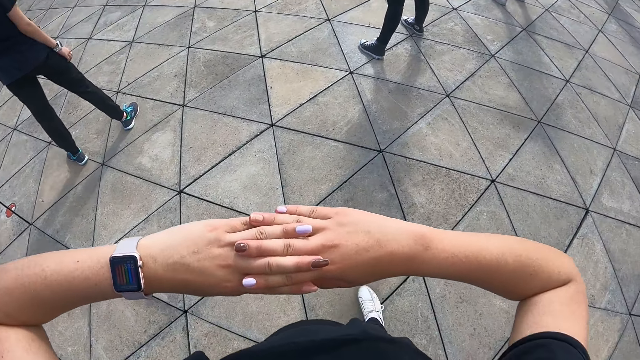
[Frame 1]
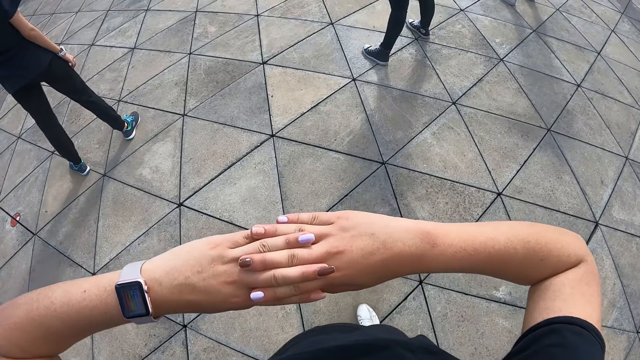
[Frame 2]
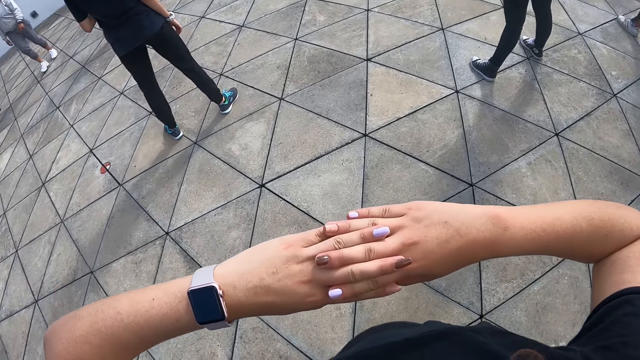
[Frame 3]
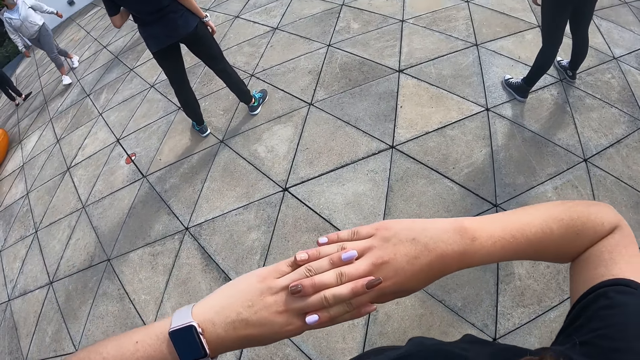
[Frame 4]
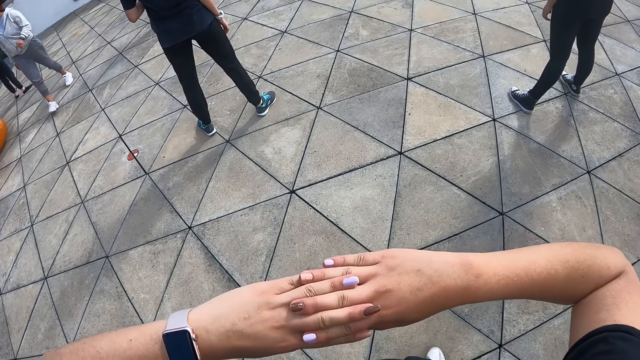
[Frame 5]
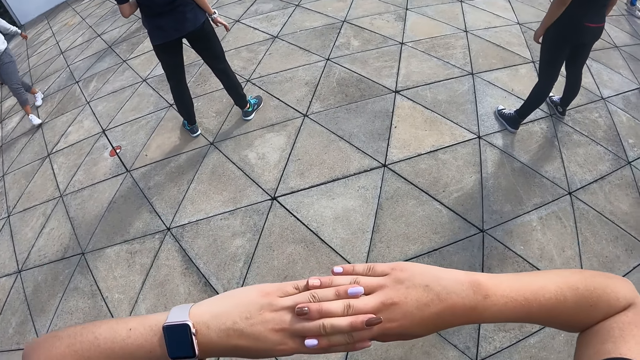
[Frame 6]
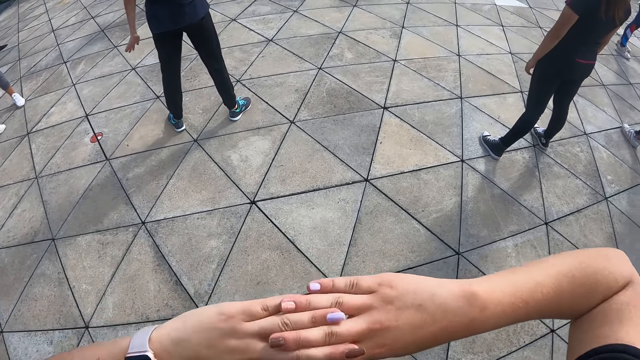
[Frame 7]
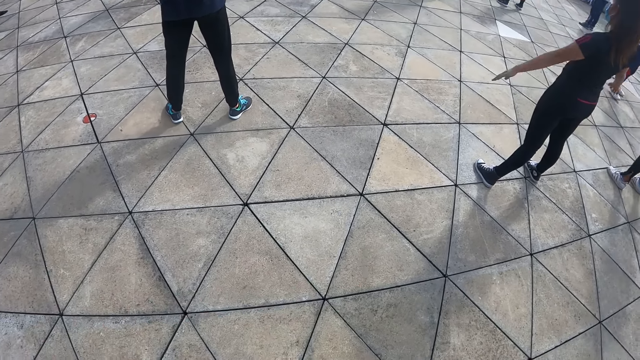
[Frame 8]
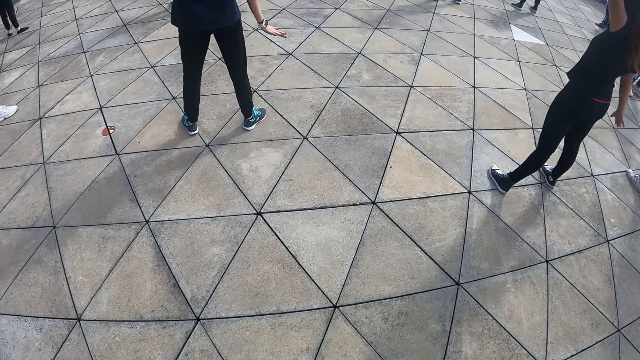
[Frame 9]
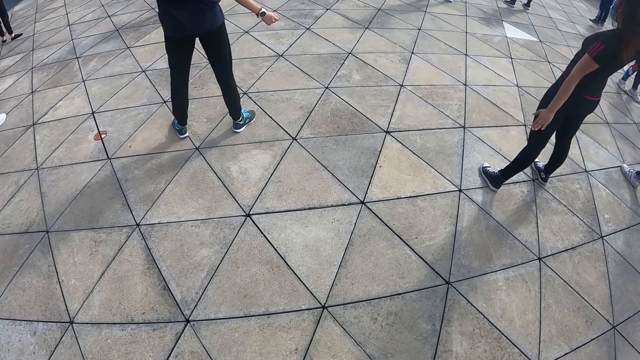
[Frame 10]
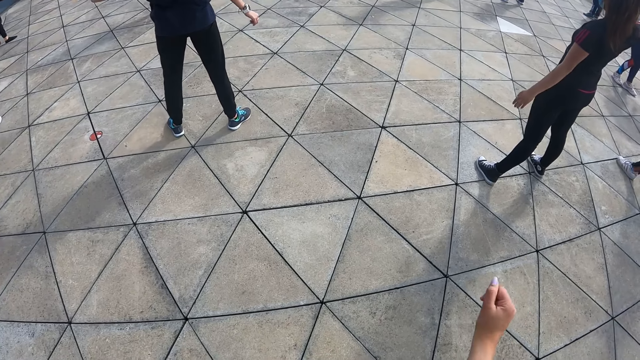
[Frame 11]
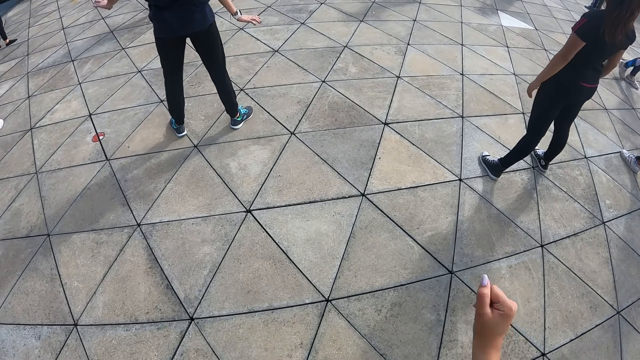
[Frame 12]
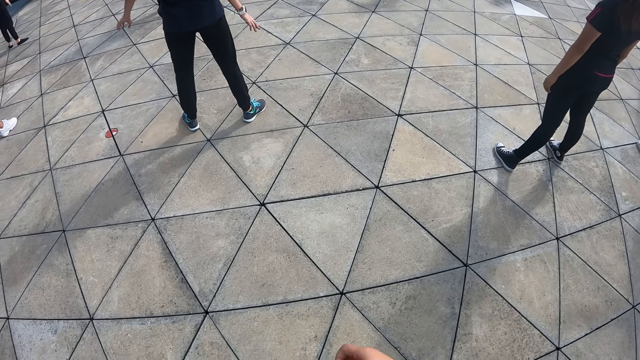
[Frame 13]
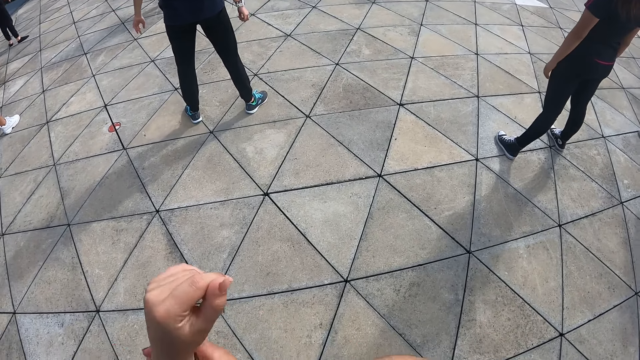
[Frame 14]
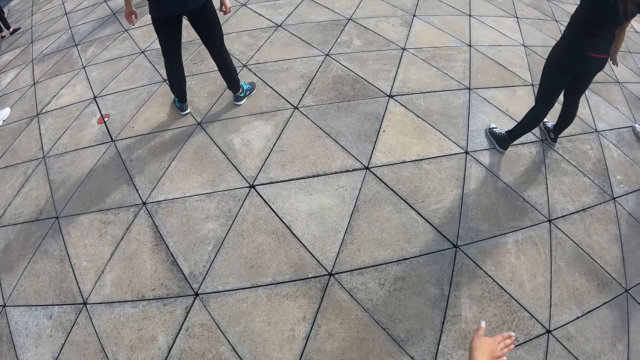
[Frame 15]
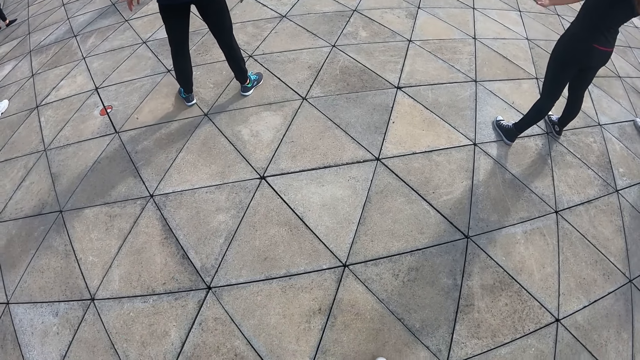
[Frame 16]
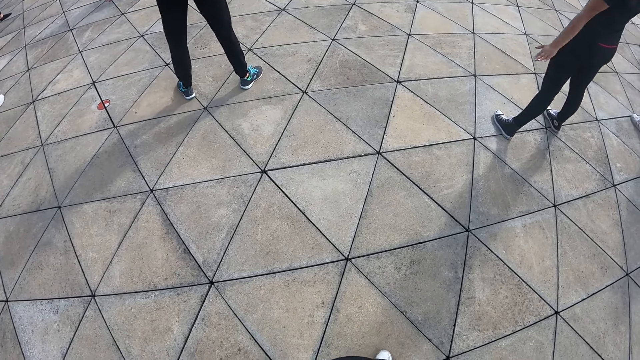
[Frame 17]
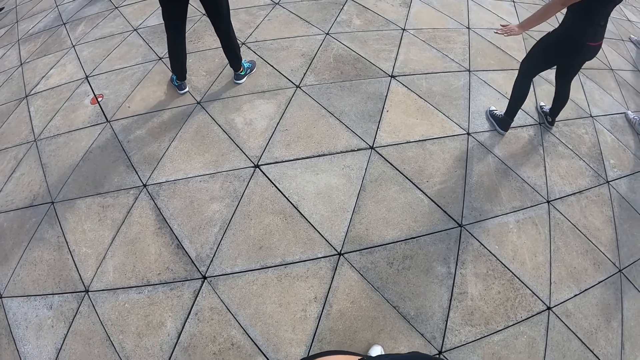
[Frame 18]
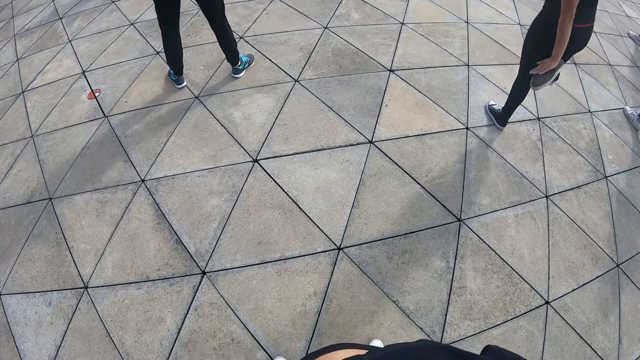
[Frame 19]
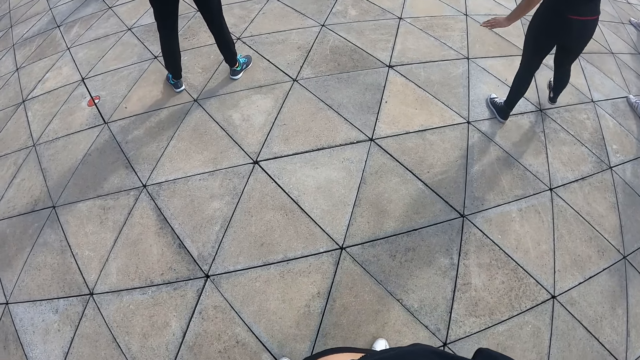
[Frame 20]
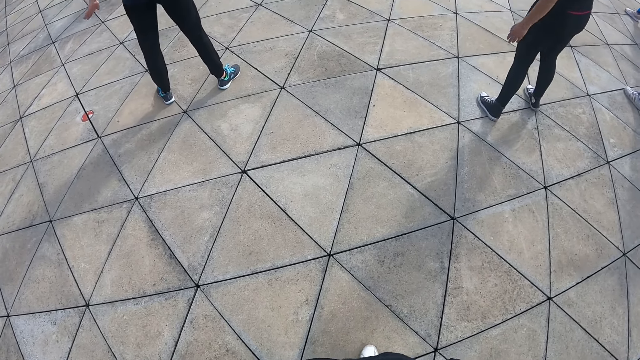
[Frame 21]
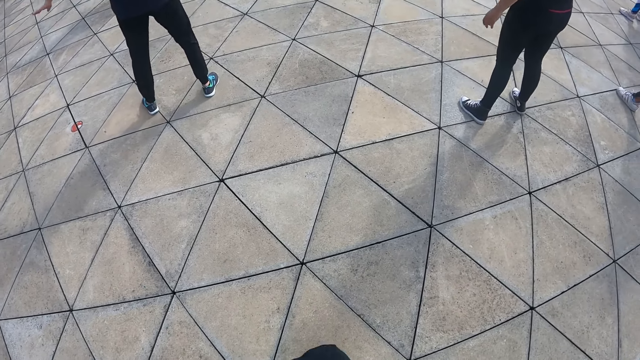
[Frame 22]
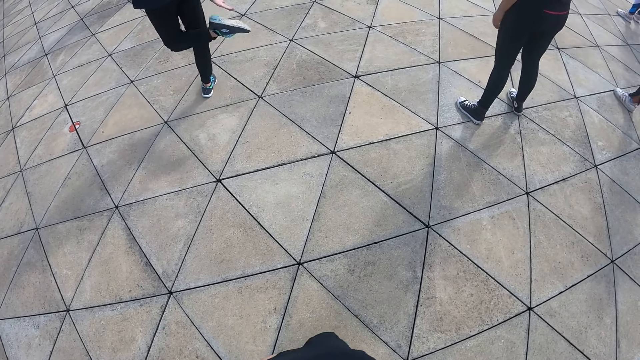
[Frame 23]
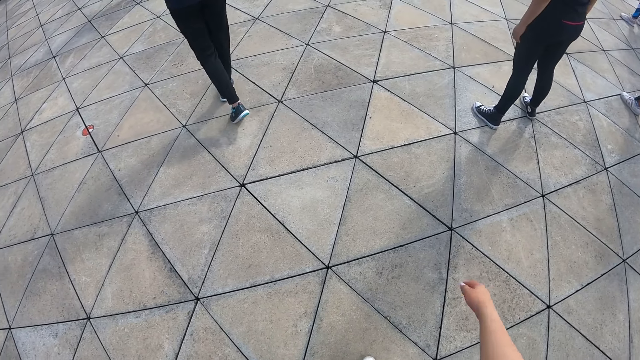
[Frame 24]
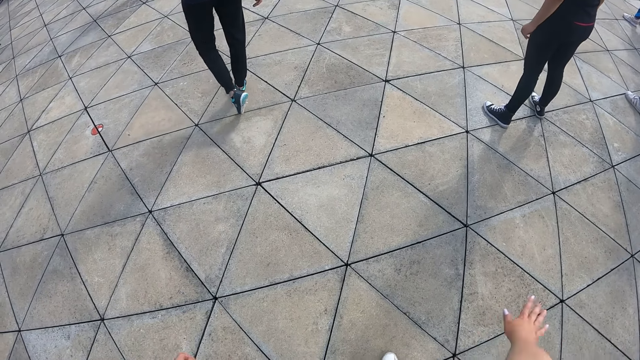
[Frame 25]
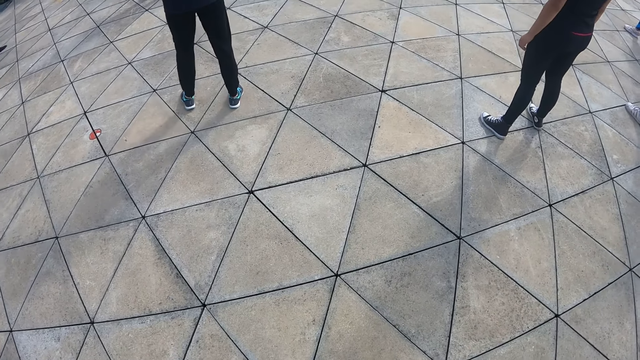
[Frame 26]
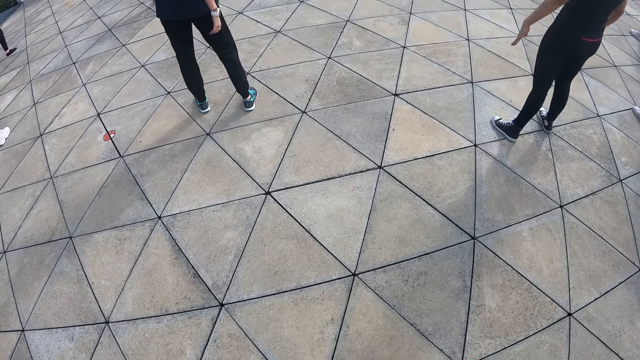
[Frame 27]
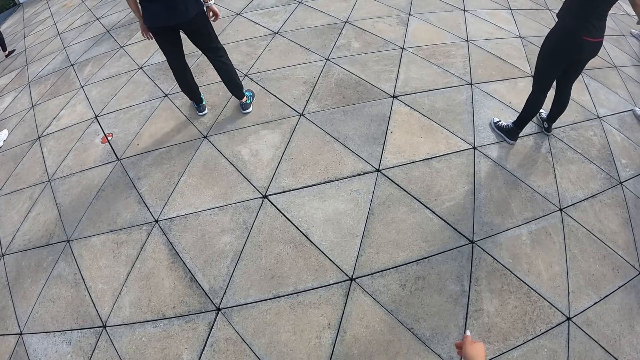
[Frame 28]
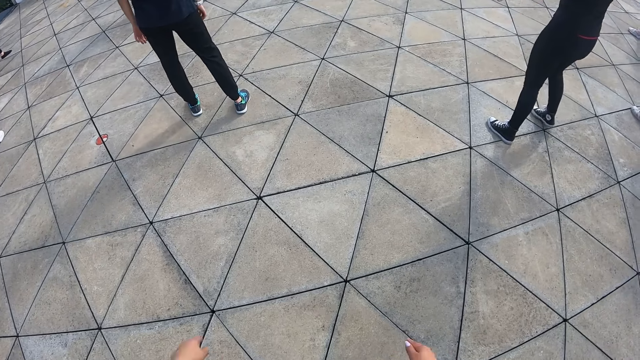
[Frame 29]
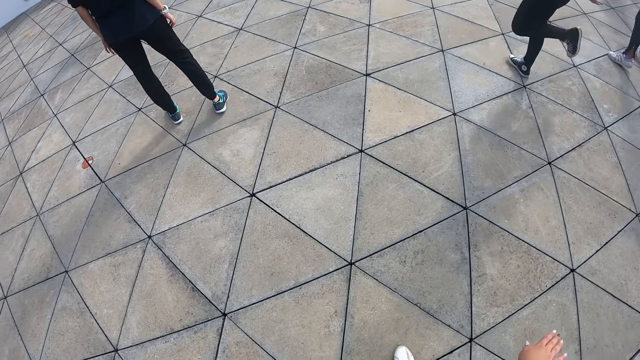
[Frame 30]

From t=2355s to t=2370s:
A person walks around. The camera wearer separates both hands and raises her right hand. The person and another person are doing exercise. The first person holds the knee with the left hand. The other person holds the leg with her right hand. The camera wearer is doing exercise.

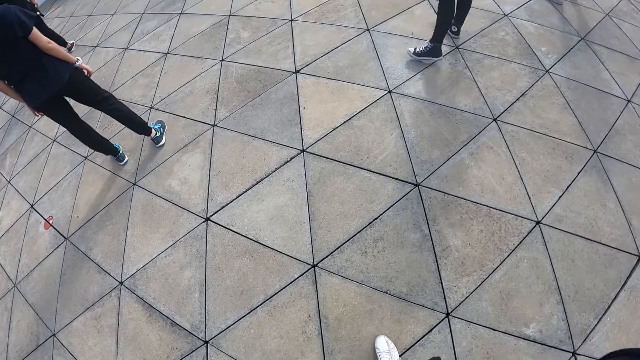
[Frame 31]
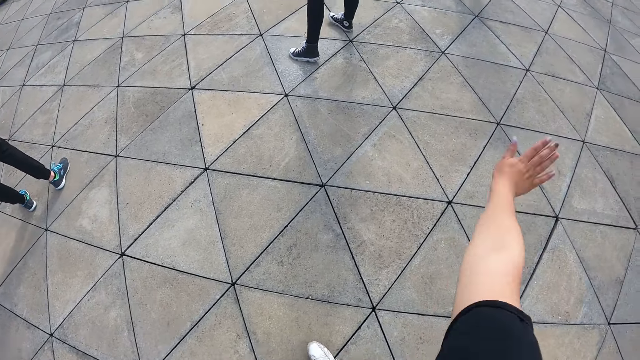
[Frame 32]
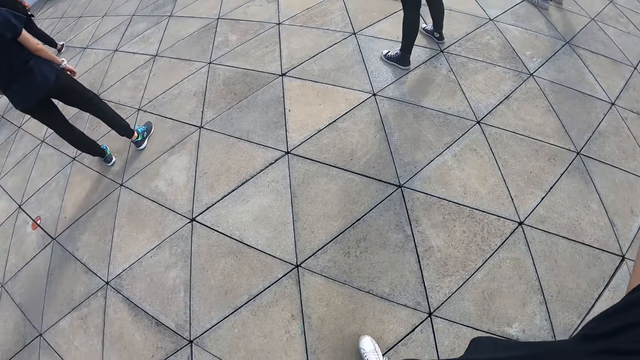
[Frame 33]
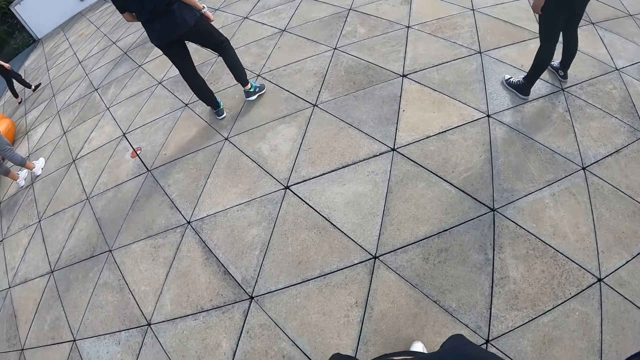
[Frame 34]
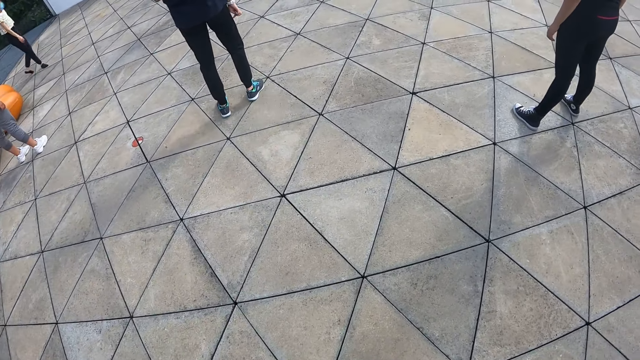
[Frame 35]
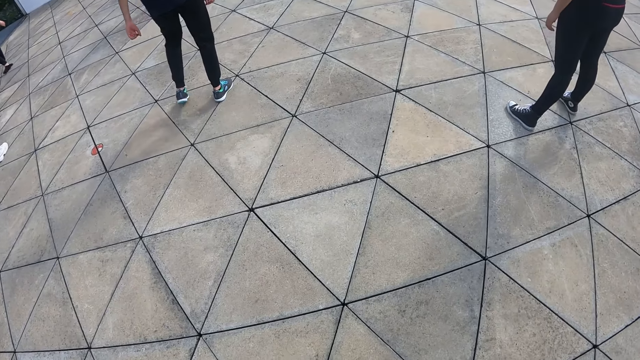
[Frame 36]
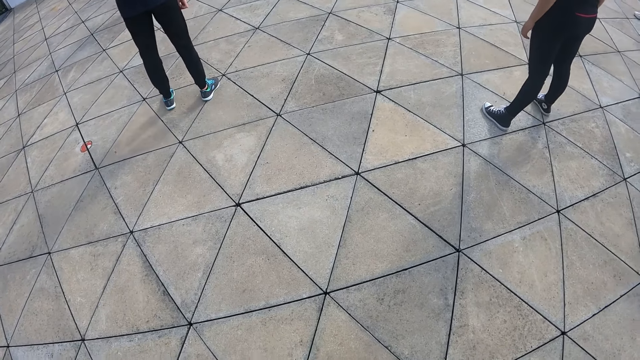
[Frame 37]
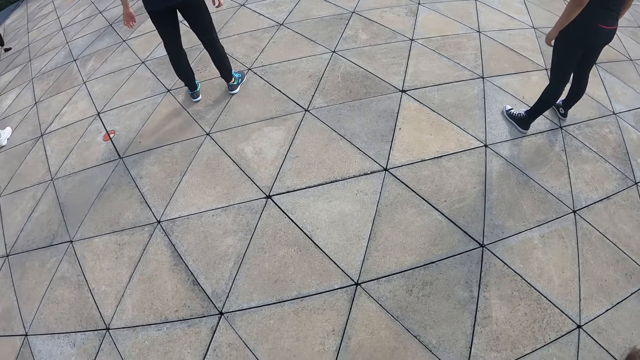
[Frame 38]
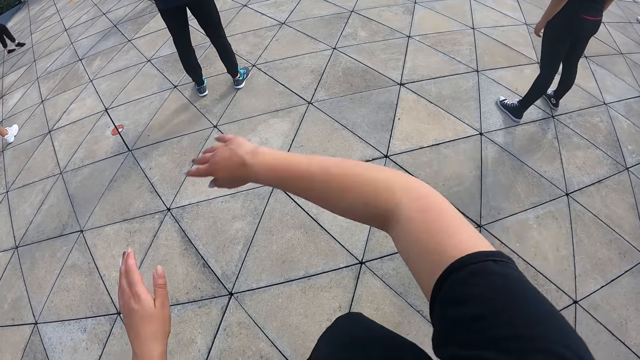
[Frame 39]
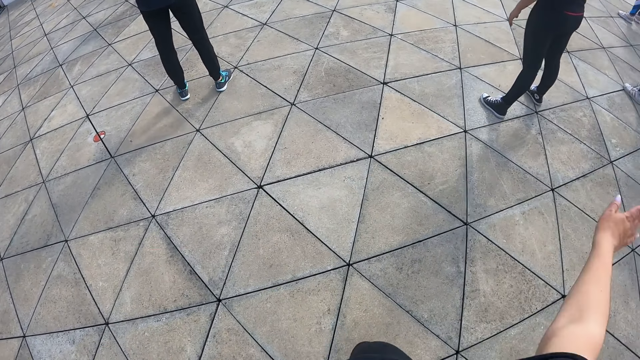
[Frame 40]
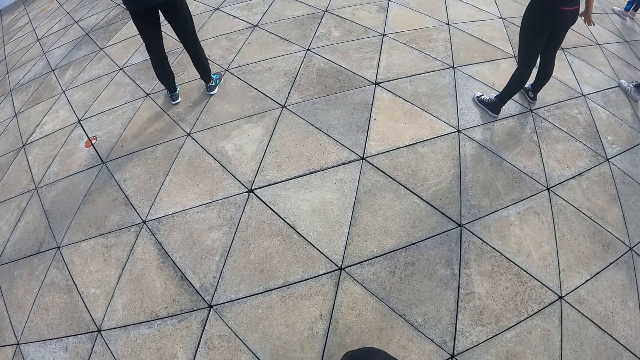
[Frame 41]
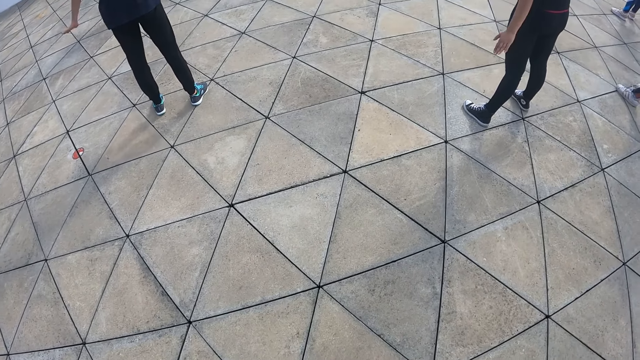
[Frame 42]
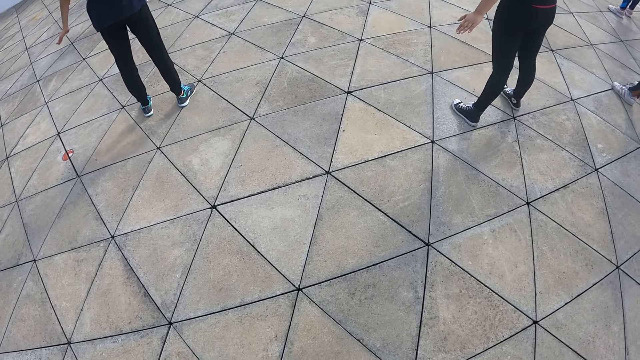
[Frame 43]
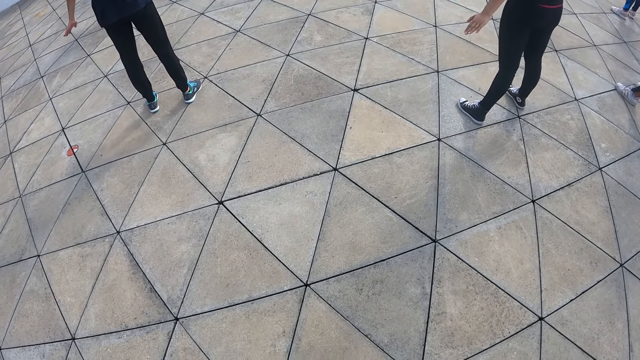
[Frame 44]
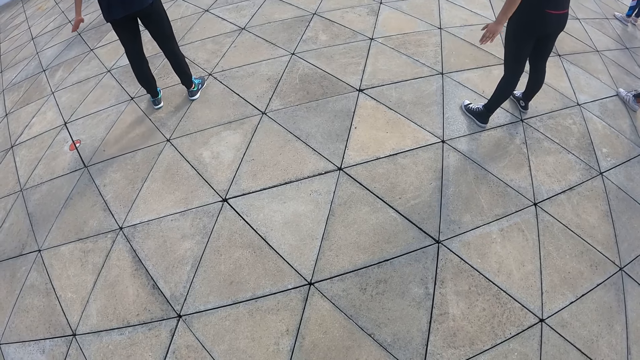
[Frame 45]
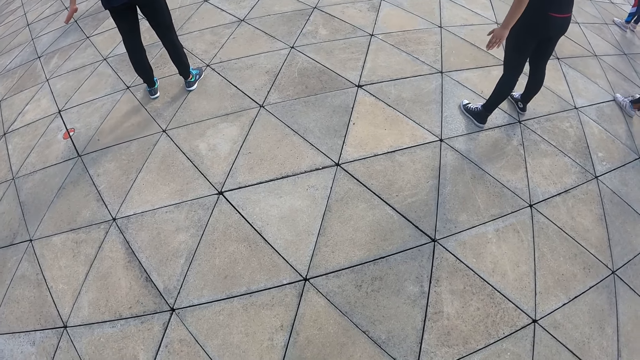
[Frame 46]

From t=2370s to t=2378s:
The camera wearer raises her right hand. Two people are doing exercise. The camera wearer brings both hands together. She is doing exercise. She separates both hands. Three people are doing exercise.
